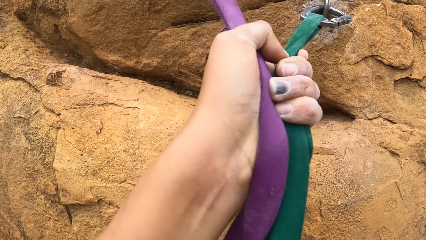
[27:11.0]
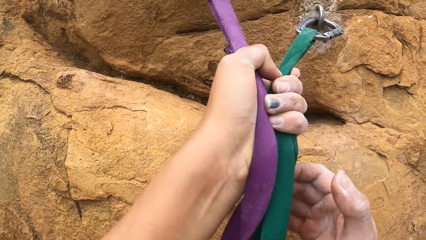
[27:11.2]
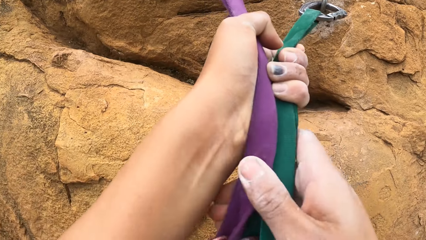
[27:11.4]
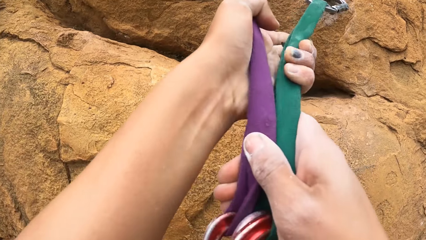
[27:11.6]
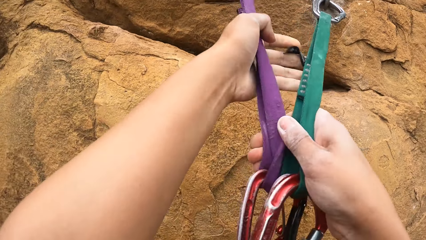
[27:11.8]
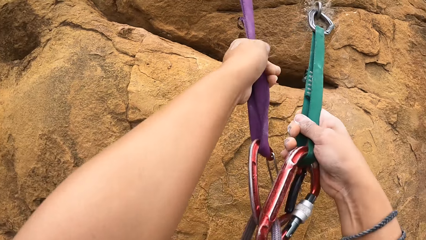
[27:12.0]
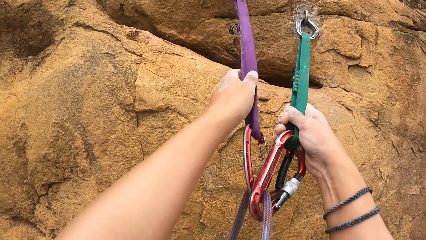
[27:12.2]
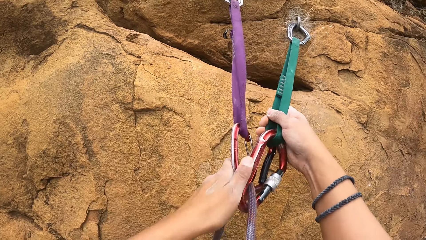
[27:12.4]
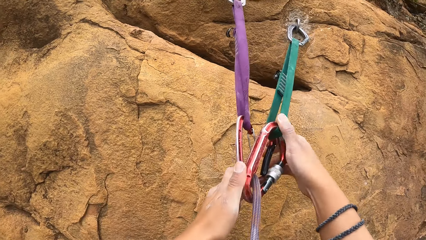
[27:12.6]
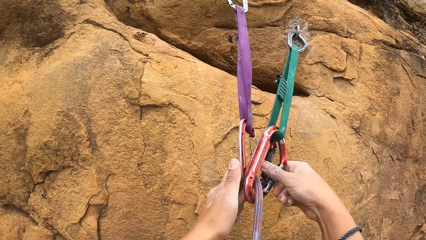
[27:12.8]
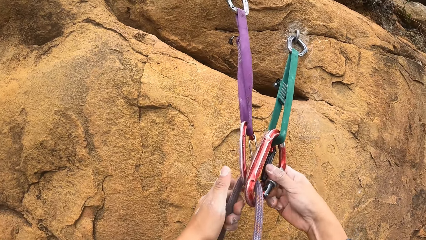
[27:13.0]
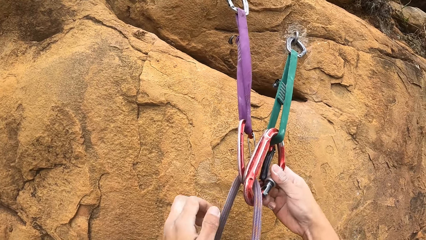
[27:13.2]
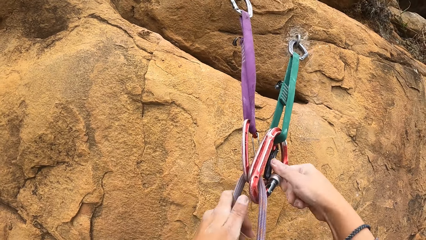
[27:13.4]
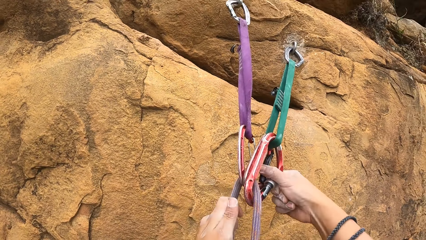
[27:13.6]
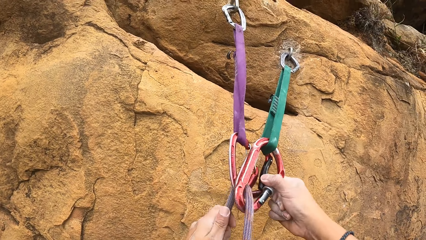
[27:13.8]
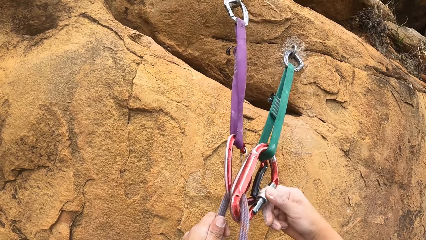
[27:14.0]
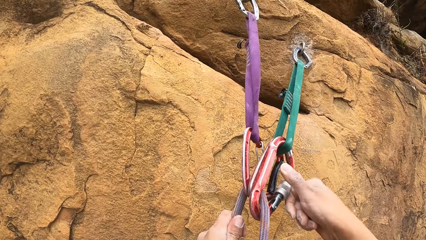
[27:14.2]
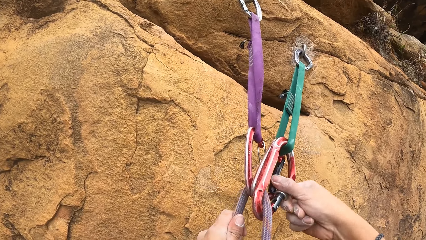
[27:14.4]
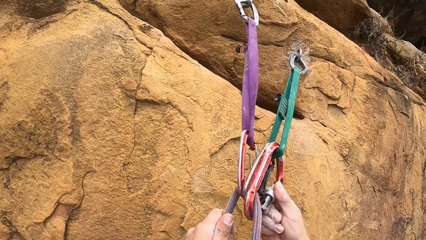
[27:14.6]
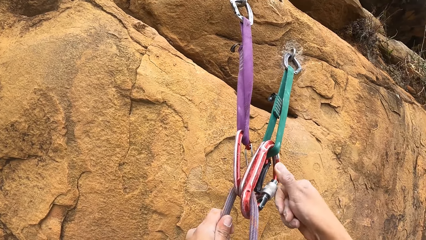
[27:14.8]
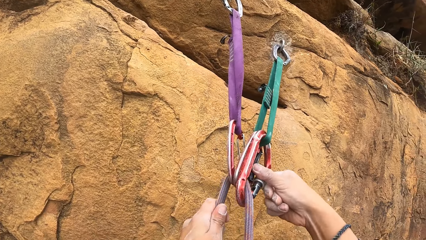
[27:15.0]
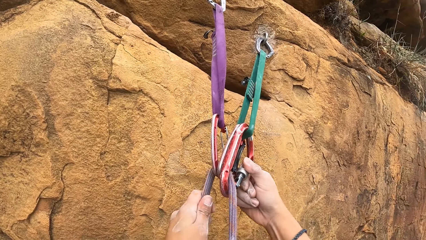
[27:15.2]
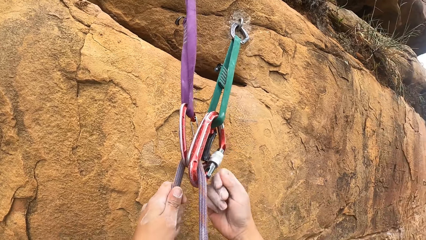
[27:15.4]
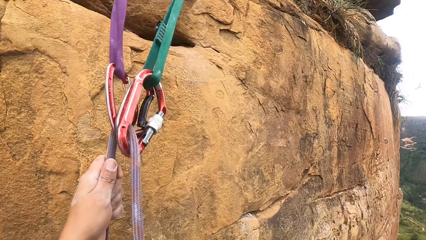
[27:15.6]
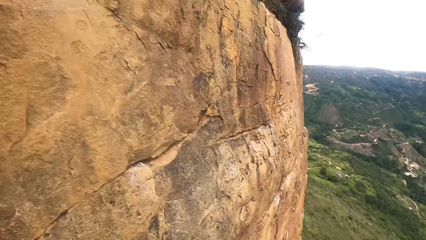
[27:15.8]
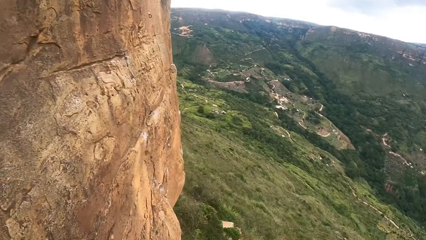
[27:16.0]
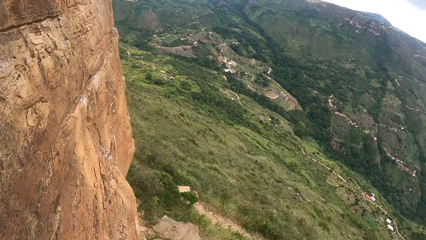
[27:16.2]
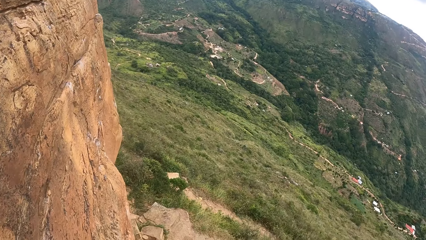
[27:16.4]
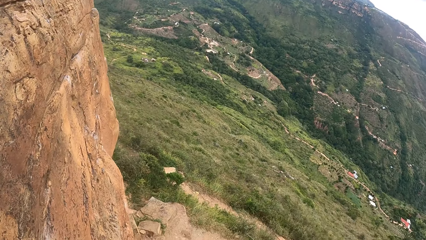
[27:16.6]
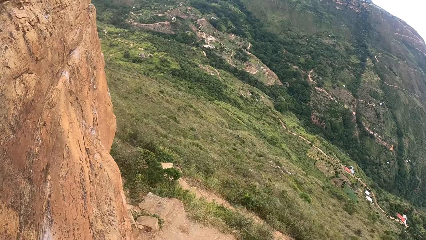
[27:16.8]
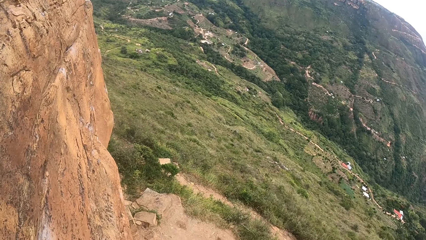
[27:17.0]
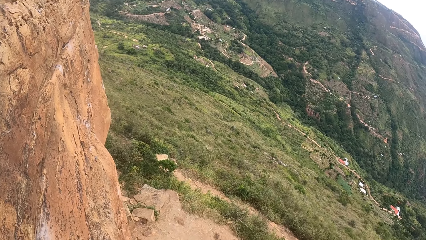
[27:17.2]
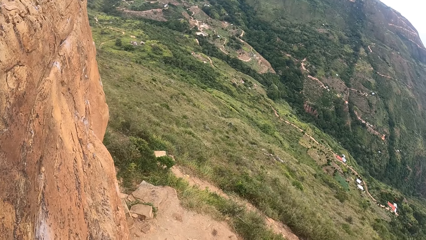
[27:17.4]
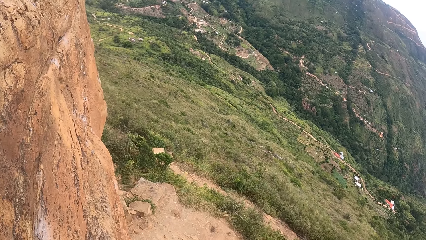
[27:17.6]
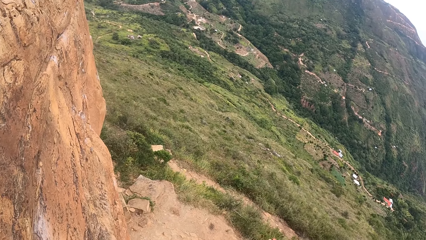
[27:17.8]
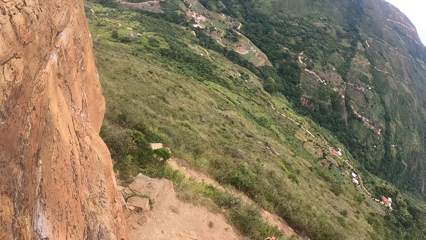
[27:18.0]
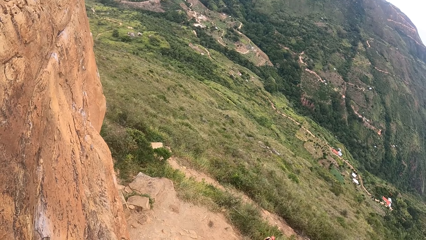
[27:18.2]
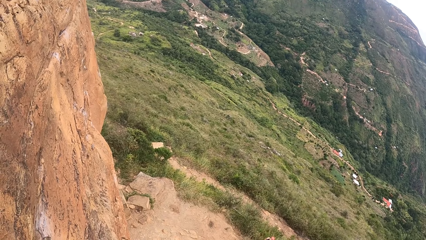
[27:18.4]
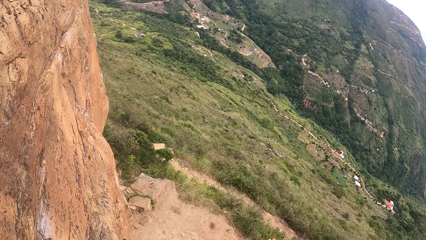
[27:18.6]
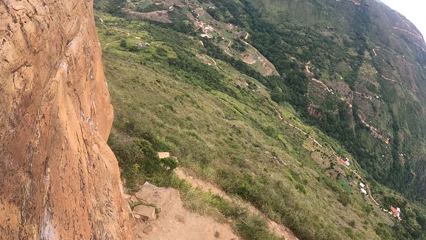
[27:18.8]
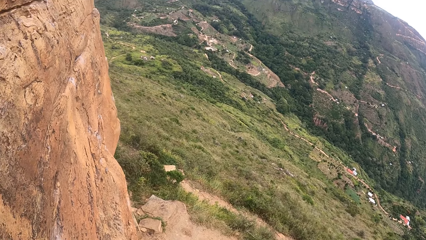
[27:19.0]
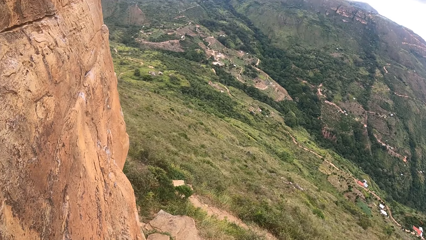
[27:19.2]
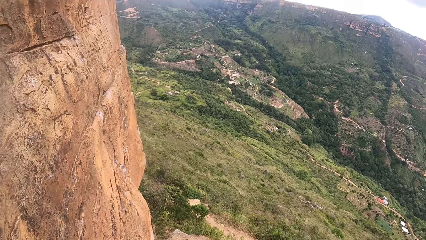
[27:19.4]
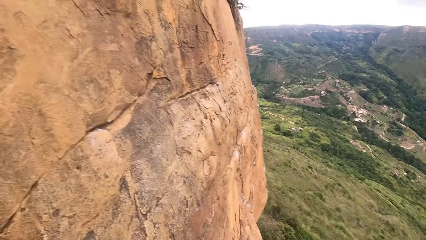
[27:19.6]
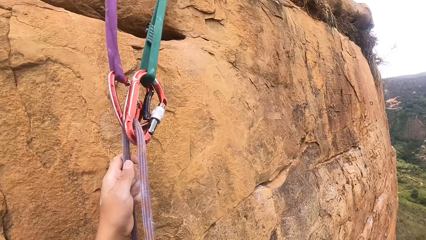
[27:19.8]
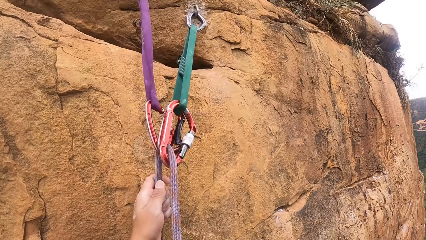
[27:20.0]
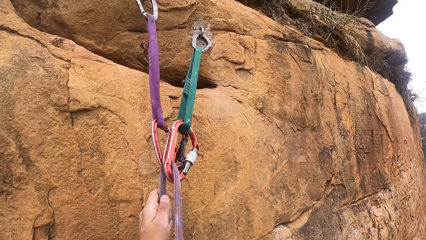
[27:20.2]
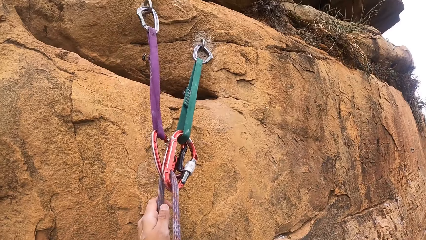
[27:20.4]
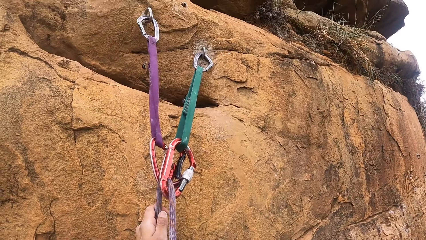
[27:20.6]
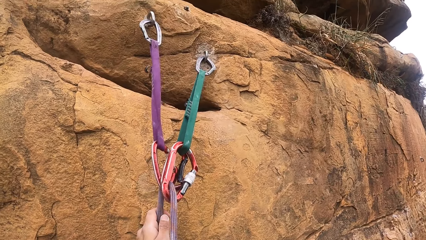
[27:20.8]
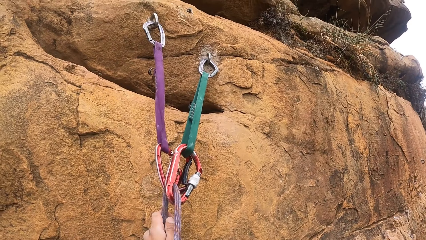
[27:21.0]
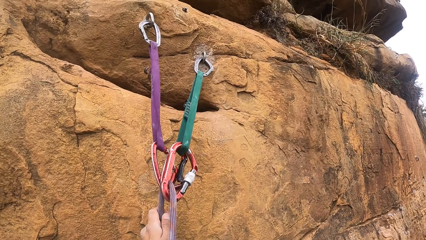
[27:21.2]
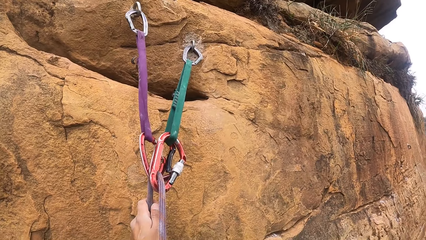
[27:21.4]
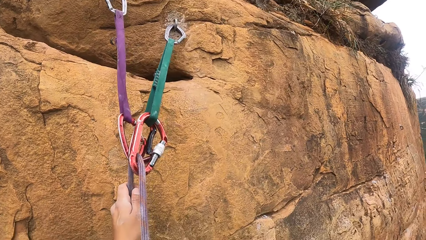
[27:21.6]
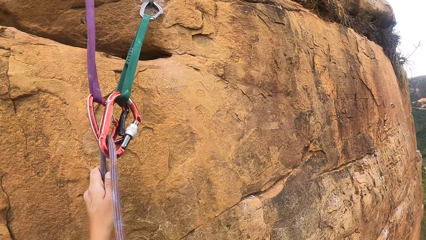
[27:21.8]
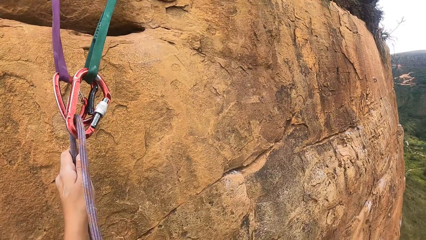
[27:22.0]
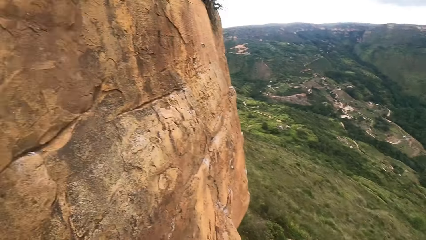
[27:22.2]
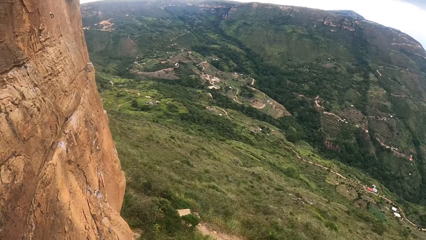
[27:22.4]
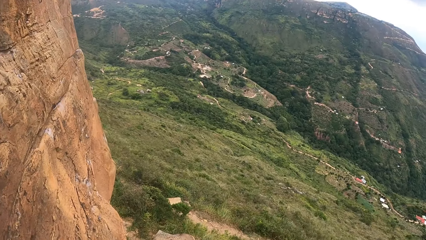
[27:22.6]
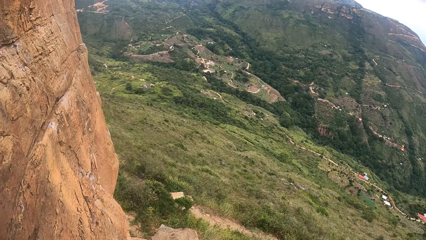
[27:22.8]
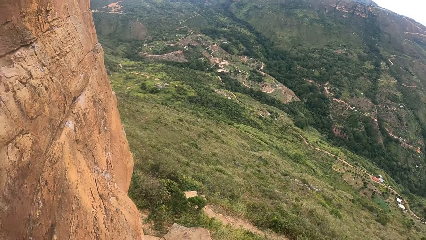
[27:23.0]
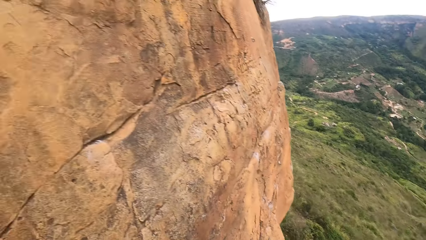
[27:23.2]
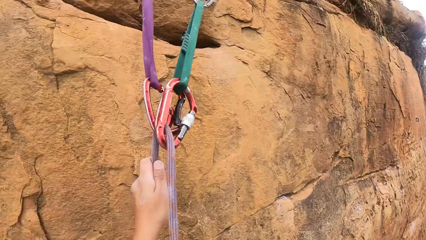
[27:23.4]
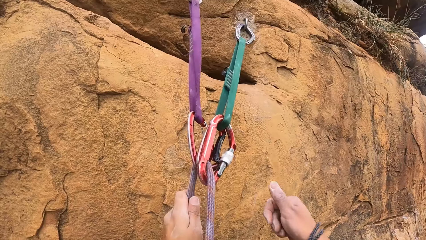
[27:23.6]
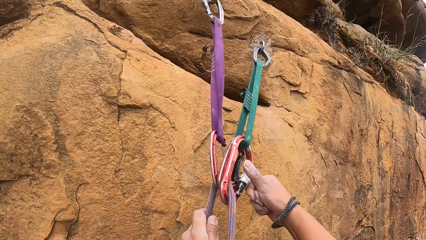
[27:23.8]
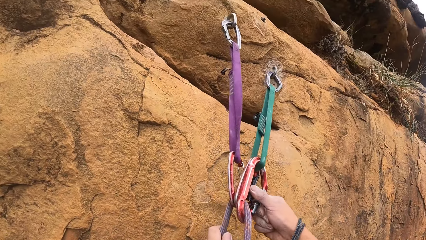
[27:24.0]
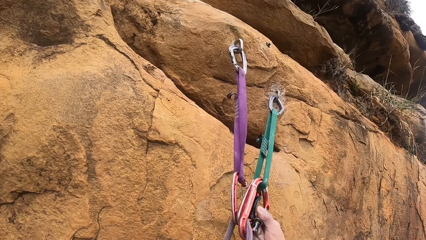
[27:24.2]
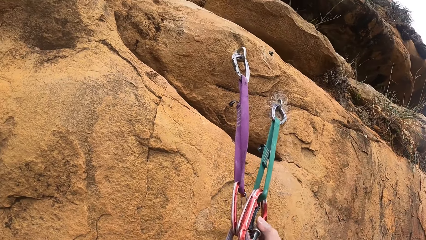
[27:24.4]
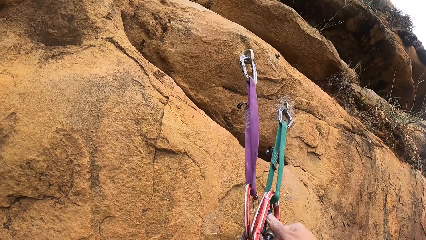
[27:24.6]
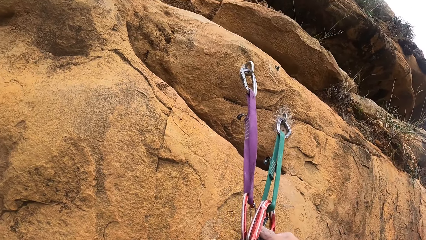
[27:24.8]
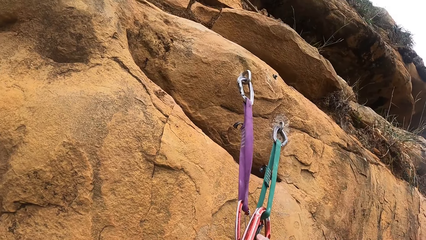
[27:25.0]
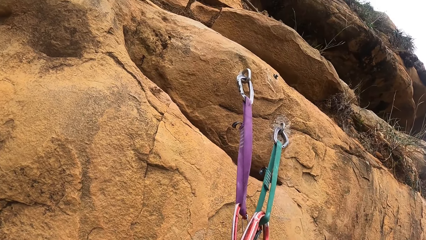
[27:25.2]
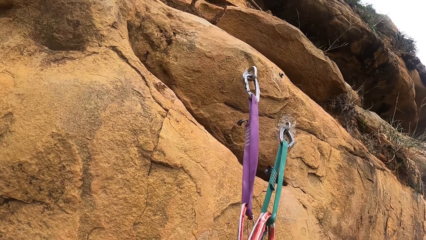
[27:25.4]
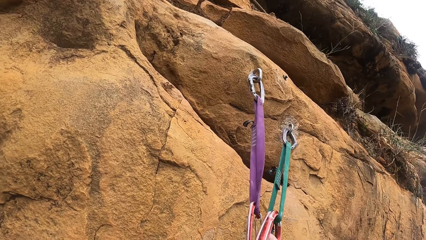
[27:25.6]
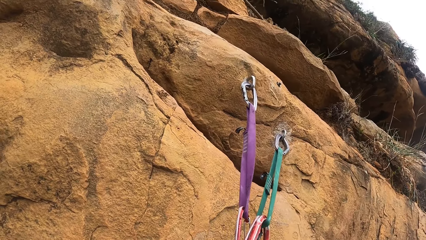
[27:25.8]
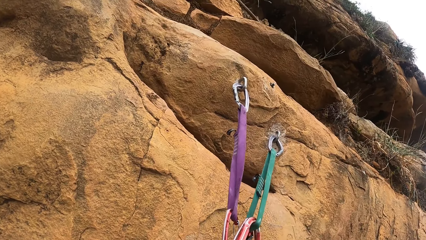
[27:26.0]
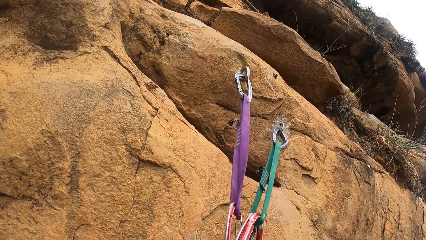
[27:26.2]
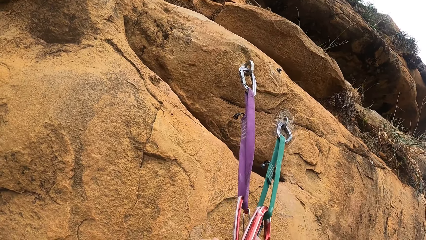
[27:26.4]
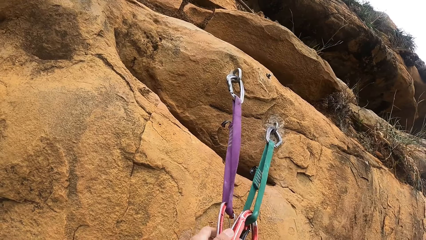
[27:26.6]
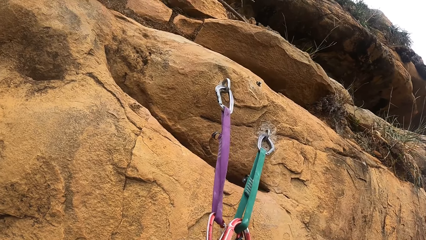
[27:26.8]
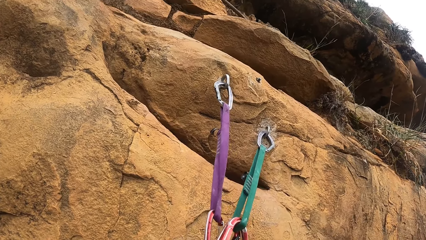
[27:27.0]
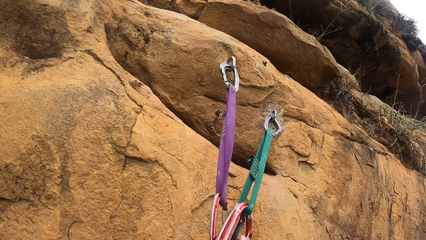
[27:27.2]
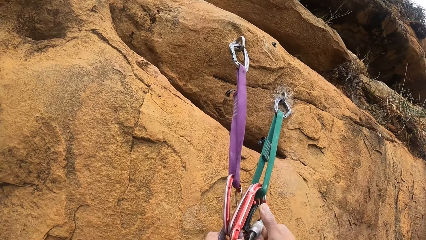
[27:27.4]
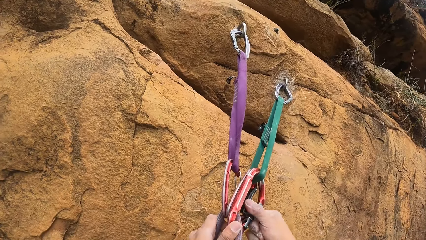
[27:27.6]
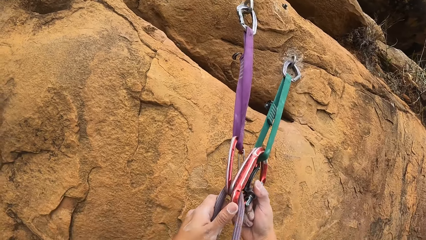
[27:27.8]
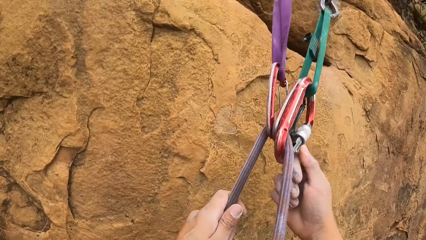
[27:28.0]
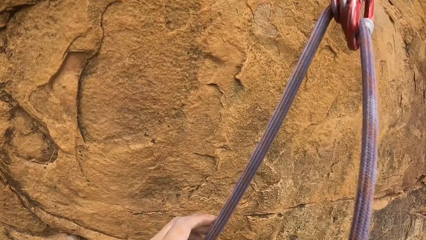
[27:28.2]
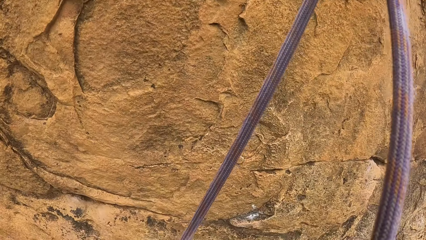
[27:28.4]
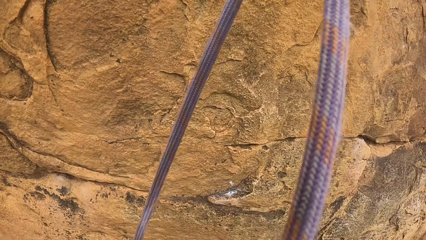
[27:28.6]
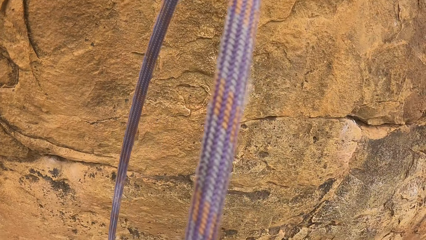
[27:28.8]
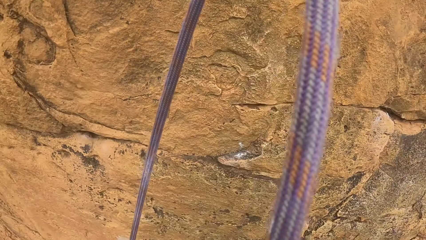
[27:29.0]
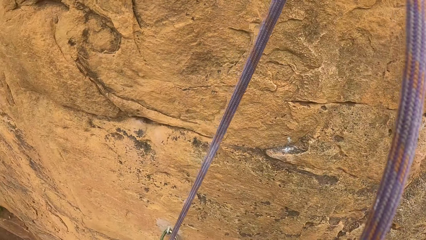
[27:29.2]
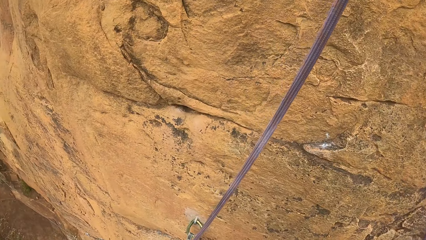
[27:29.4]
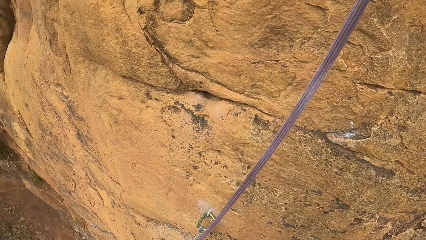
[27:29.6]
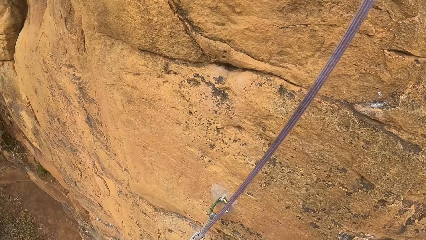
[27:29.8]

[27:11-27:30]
The camera wearer adjusts the carabiner. They look around the mountain. They look at the rope. They look around. They lift the left hand. They climb down the rock. They hold the mountain climbing ropes. They climb down the mountain.
